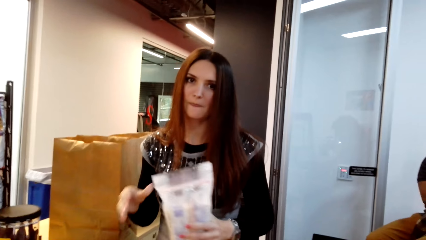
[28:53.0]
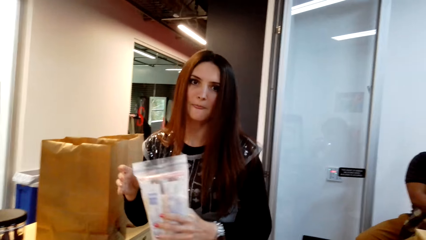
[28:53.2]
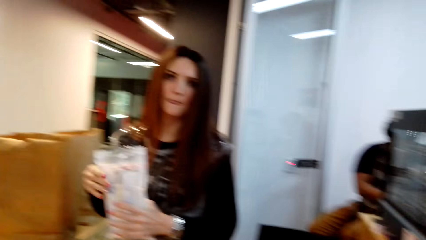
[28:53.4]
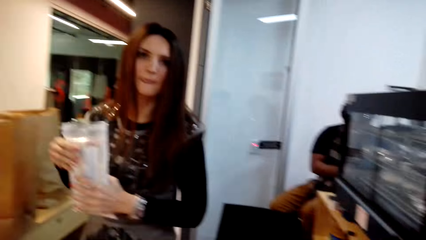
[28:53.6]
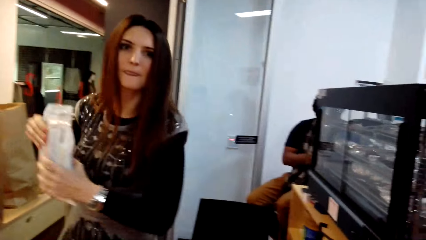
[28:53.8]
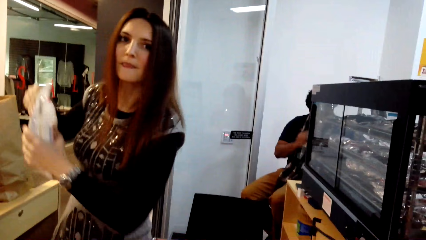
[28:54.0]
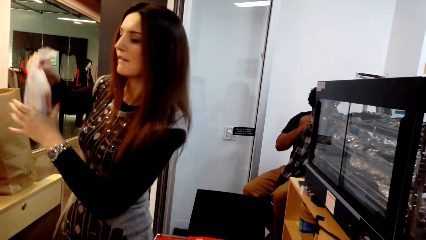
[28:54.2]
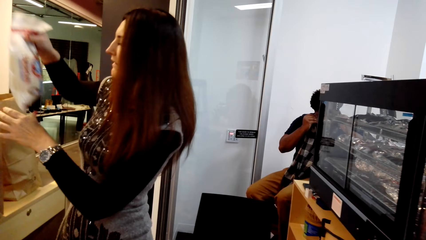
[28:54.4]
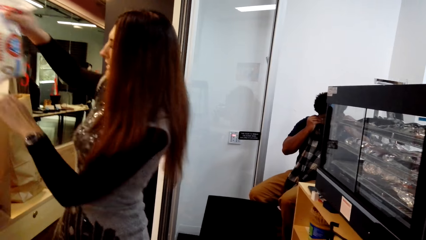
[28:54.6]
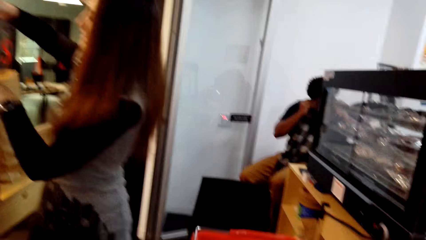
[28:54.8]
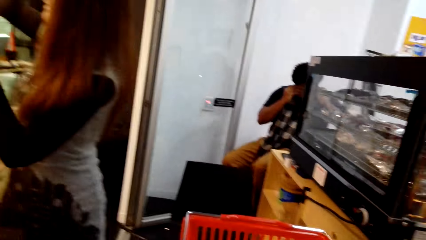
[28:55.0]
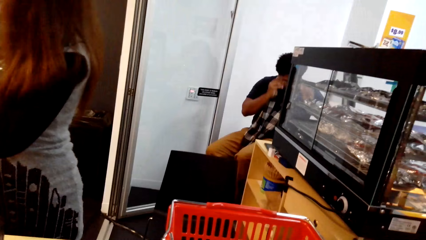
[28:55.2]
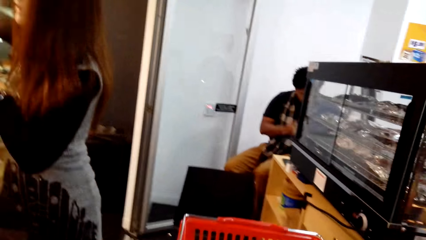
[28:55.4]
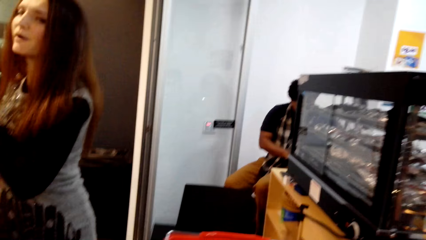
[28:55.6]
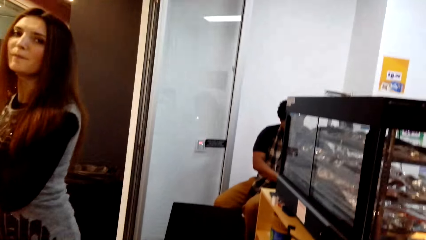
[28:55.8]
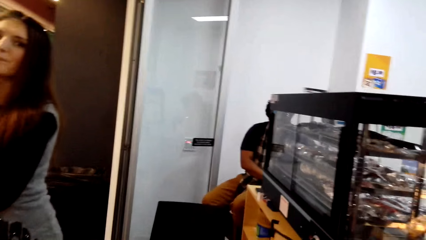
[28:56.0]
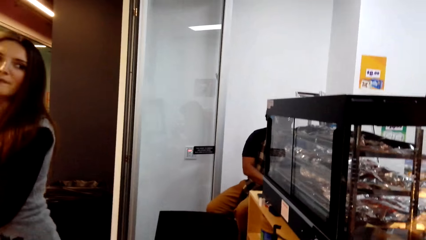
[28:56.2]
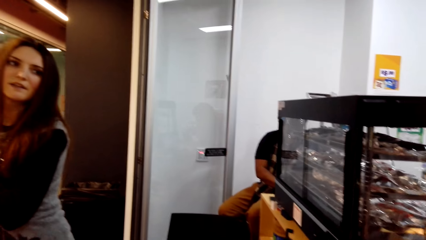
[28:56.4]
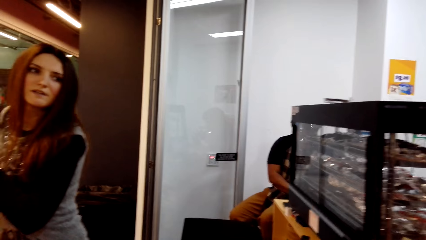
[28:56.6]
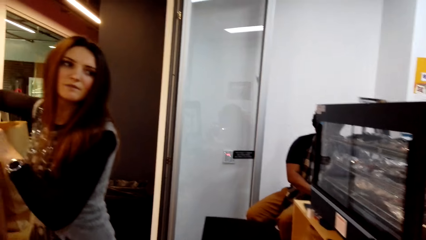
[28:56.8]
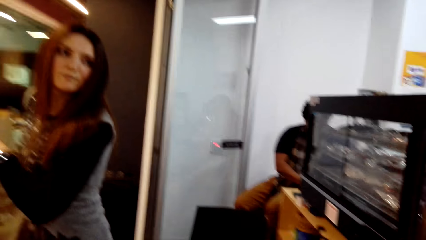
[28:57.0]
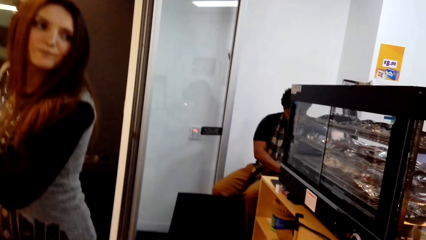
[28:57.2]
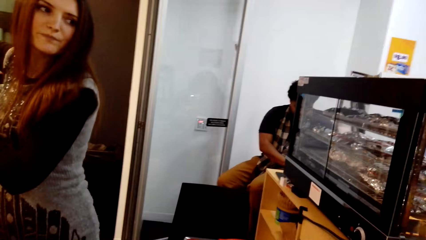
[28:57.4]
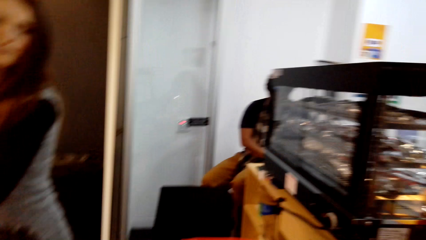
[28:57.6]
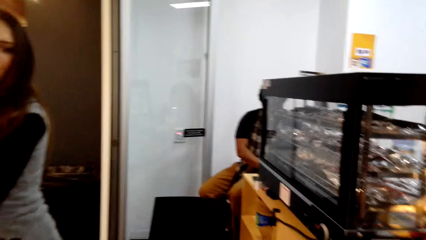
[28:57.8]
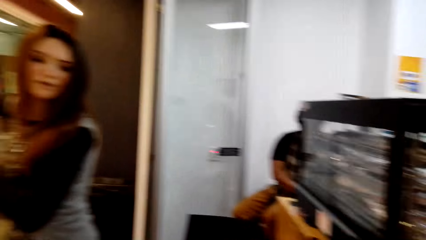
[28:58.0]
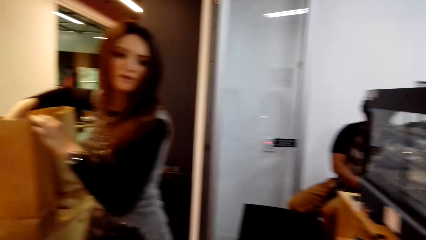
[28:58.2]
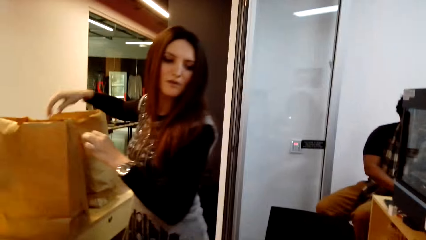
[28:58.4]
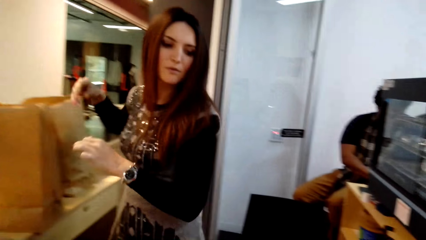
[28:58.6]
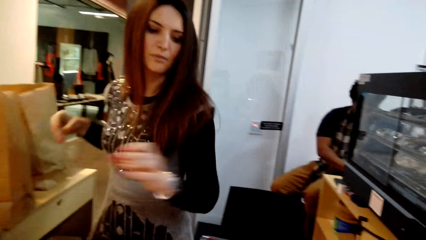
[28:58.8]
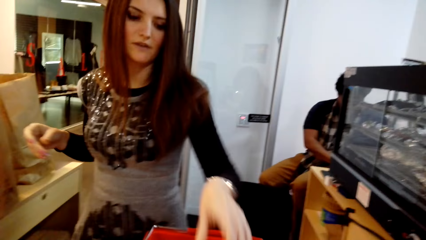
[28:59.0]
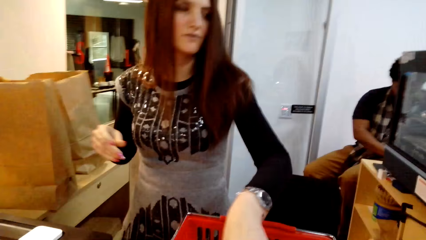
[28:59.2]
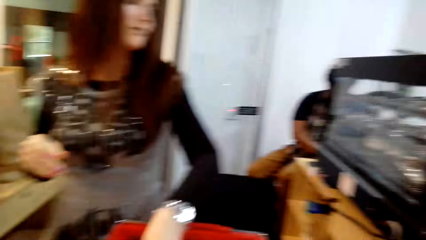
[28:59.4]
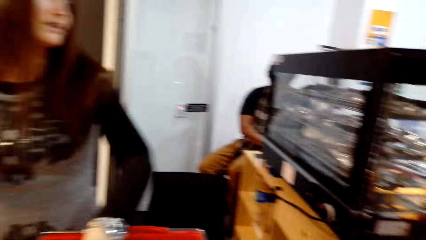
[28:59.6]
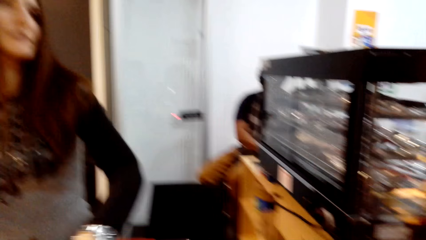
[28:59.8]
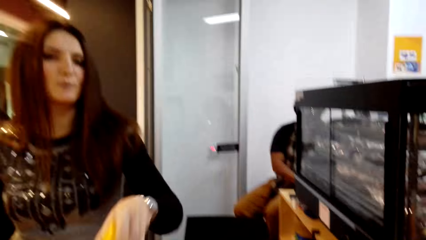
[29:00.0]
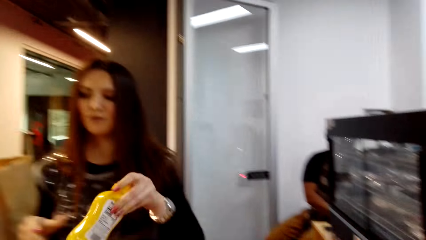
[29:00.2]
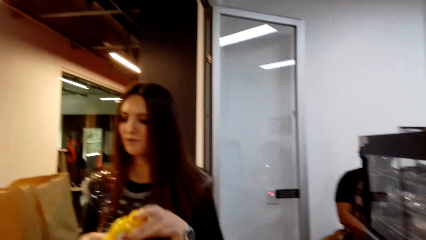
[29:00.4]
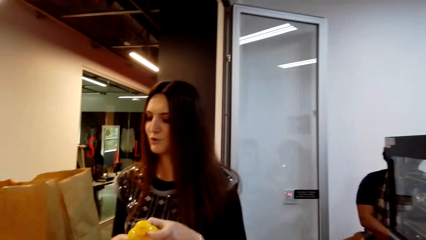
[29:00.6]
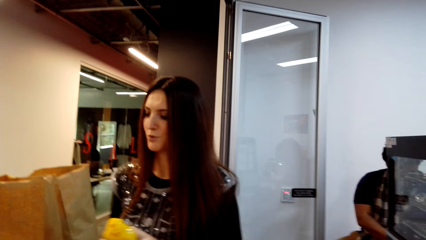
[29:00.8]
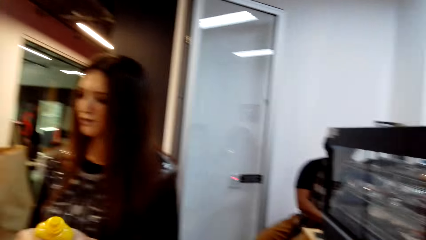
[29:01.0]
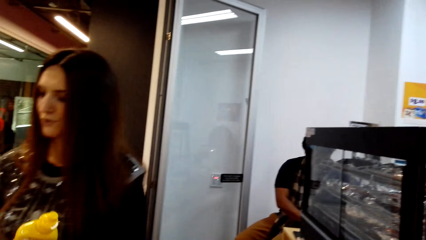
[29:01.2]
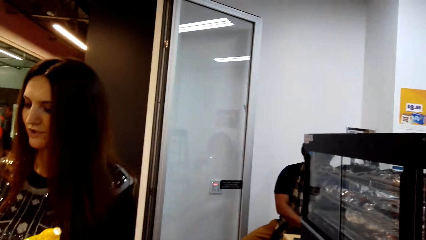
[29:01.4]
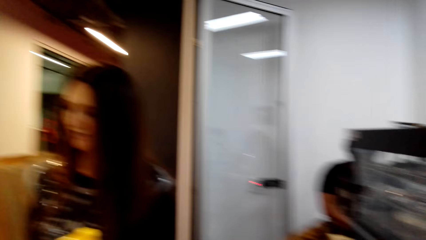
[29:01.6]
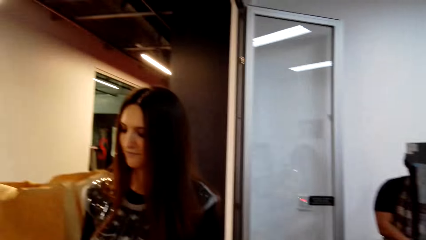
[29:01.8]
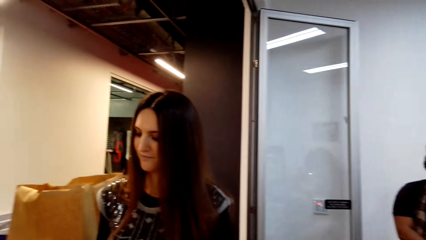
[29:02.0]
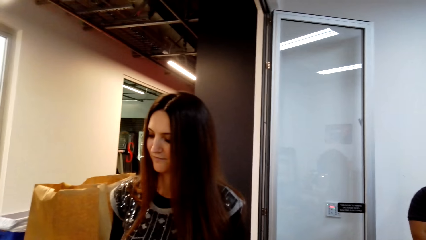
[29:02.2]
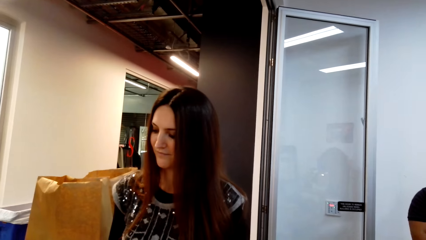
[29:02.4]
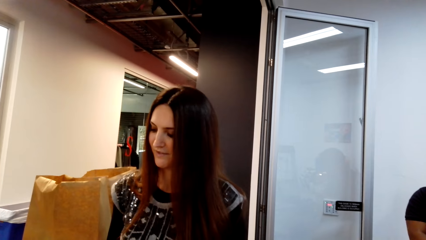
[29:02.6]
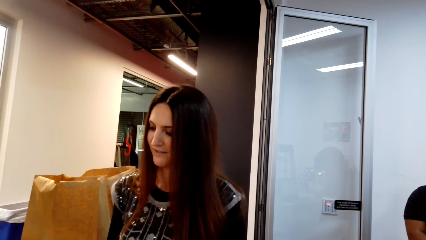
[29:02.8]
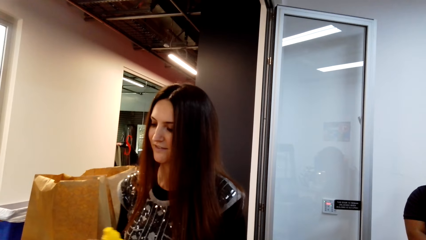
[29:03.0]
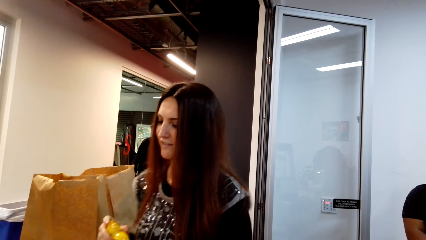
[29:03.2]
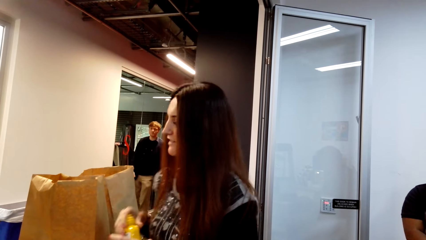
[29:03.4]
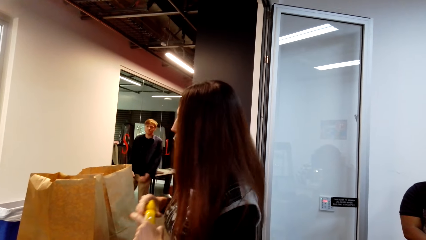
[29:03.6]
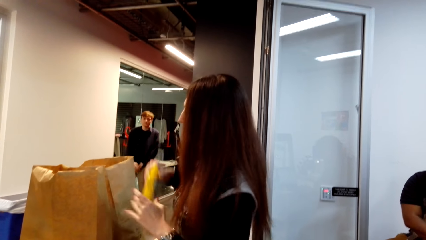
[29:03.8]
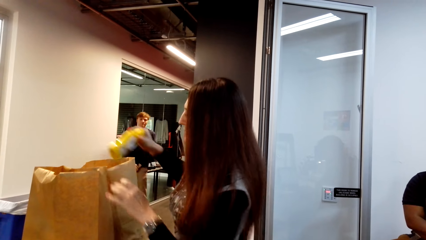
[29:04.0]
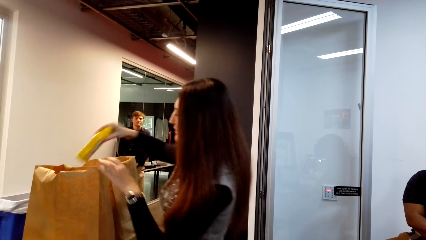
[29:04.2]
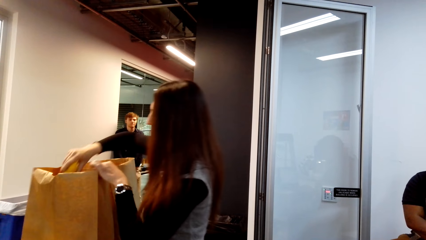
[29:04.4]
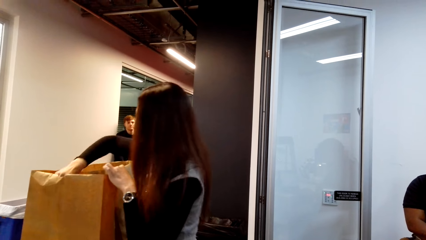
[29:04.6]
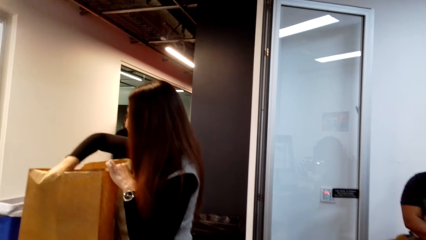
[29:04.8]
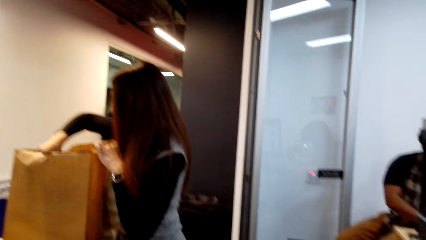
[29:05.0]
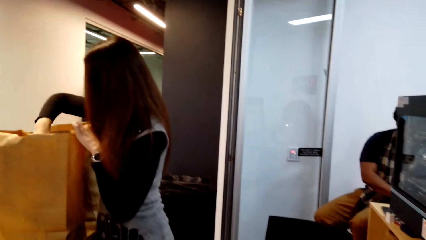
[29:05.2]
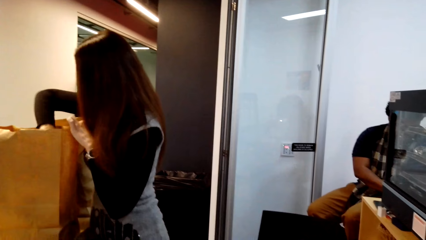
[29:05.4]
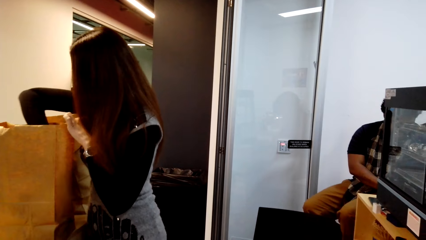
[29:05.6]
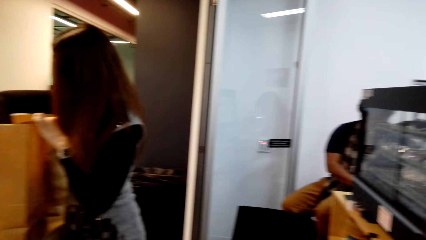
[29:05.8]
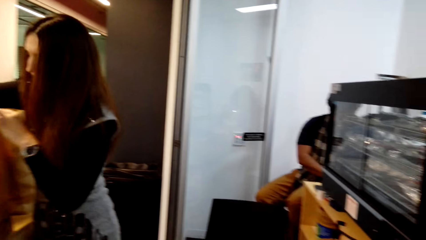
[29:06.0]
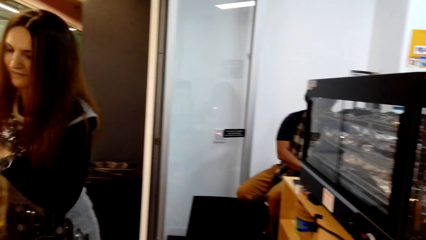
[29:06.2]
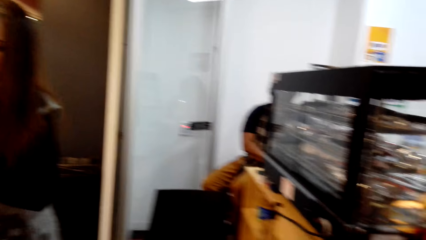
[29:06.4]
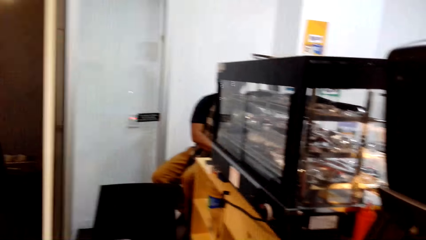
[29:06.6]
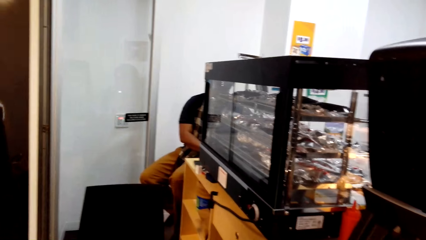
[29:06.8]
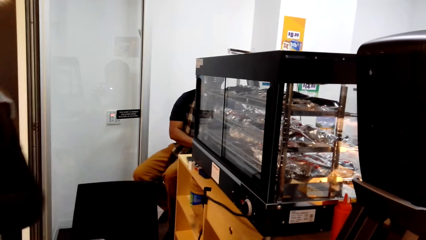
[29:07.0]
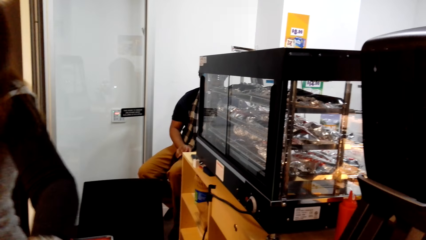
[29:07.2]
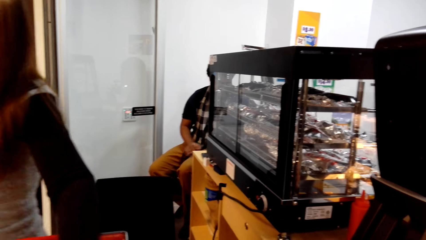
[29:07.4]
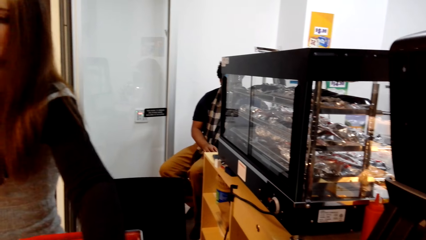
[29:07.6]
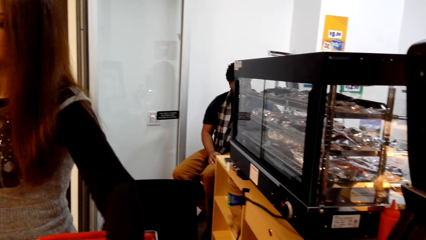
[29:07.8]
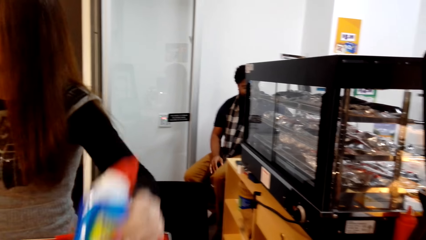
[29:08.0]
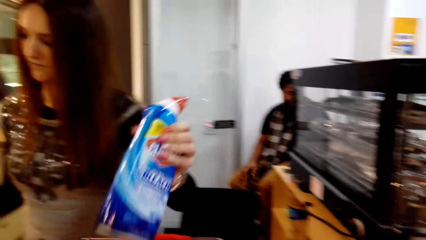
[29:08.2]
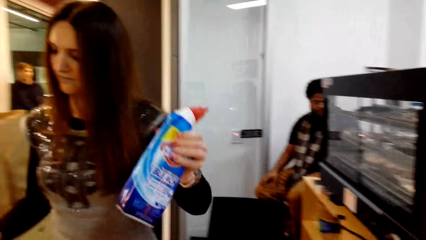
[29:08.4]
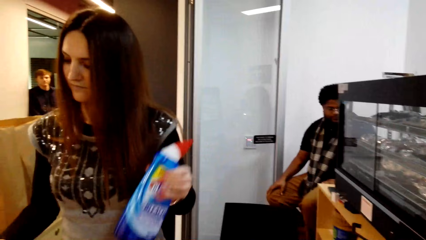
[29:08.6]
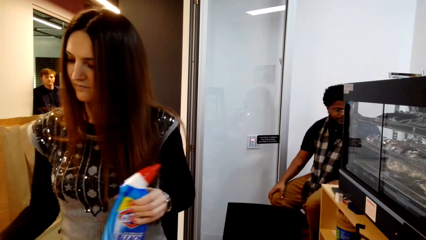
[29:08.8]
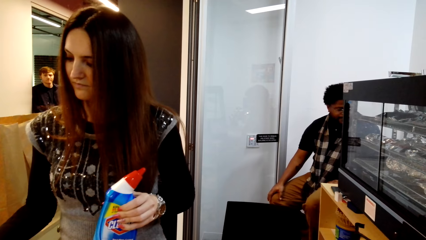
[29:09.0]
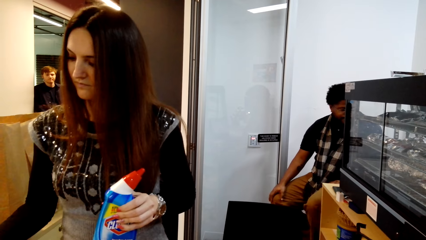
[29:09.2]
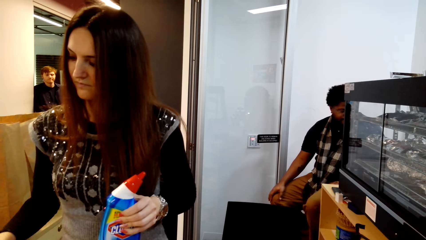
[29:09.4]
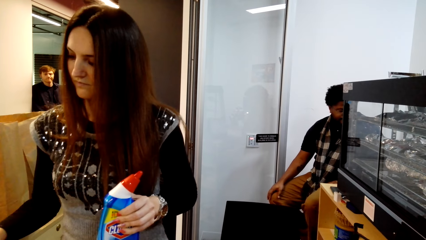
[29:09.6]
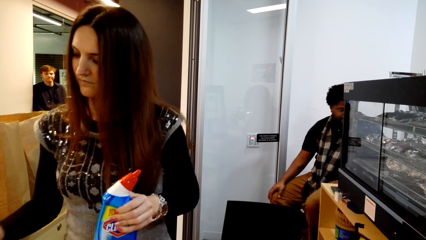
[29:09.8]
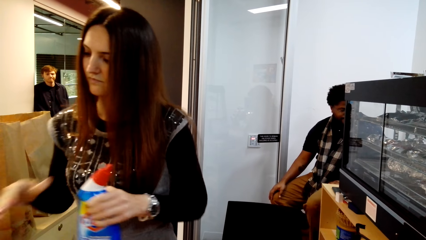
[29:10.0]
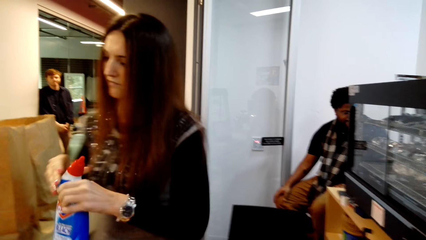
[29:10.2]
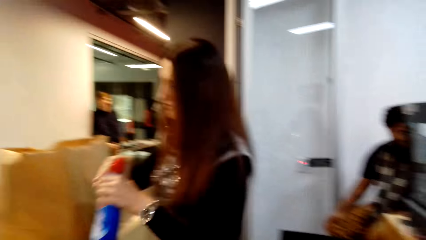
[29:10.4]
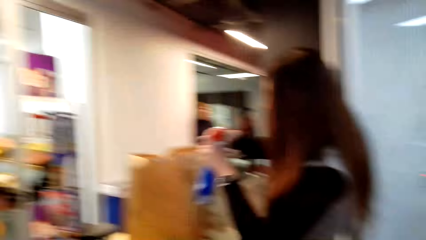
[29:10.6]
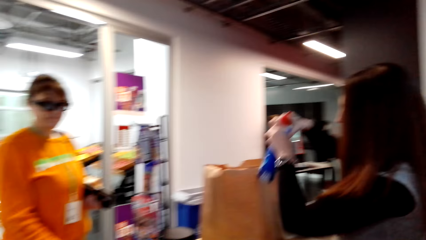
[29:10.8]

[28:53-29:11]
A woman puts something in the packet bag. She stands on the floor. She picks something from the tray. She holds something with her hands. She types on the computer. She puts something in the packet bag. The camera wearer stands on the floor. The woman picks something from the tray, holds something with her hands, and types on the computer.
